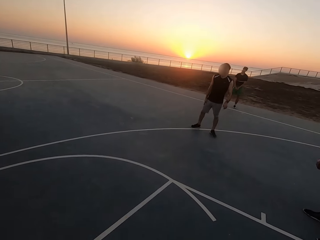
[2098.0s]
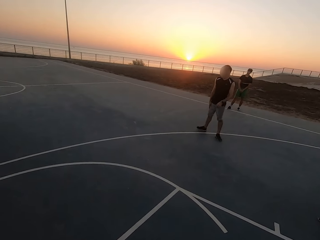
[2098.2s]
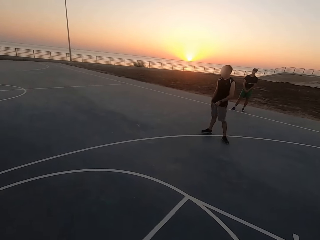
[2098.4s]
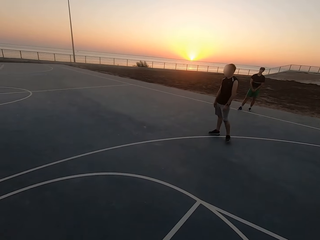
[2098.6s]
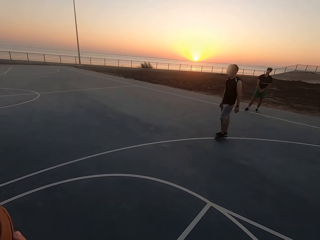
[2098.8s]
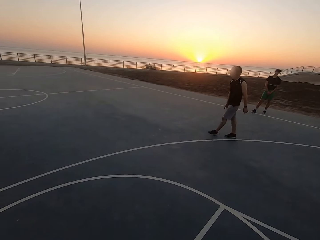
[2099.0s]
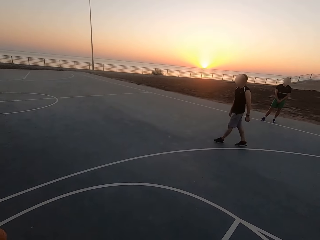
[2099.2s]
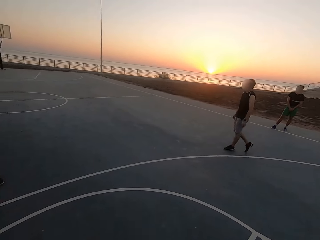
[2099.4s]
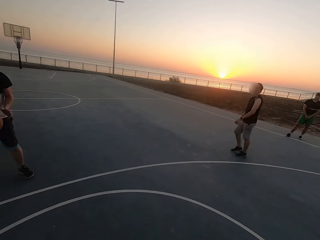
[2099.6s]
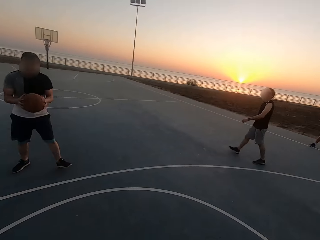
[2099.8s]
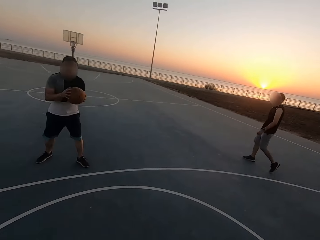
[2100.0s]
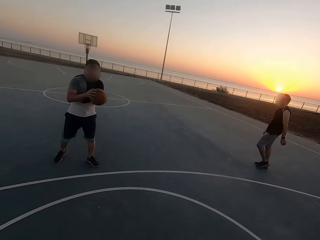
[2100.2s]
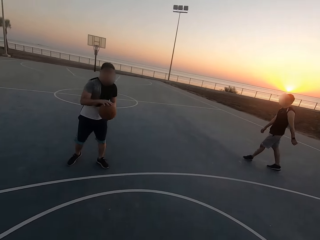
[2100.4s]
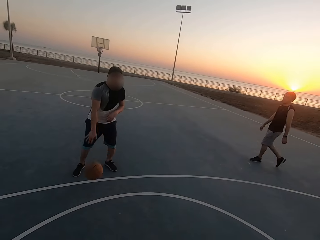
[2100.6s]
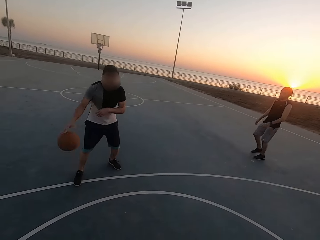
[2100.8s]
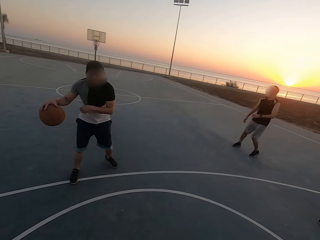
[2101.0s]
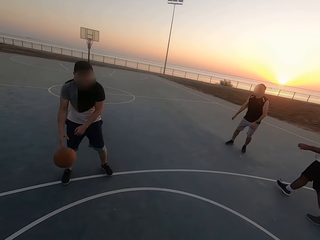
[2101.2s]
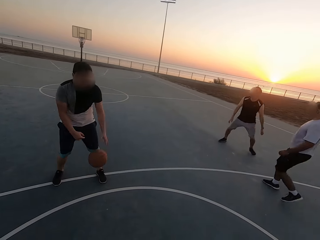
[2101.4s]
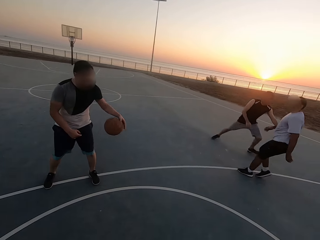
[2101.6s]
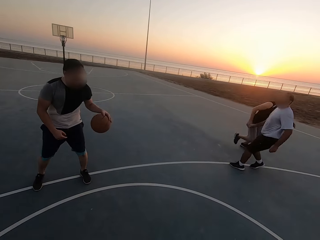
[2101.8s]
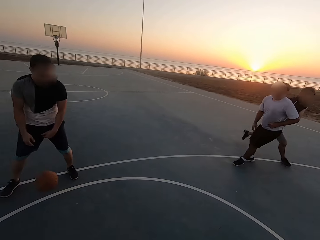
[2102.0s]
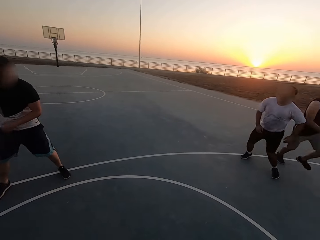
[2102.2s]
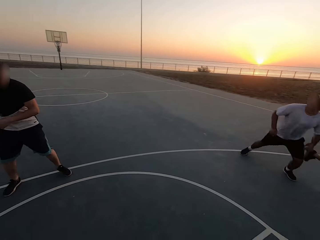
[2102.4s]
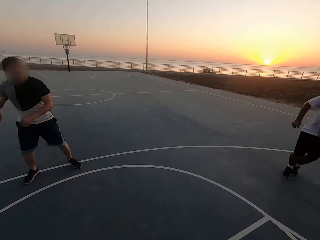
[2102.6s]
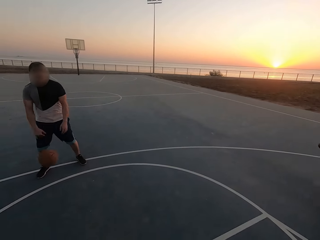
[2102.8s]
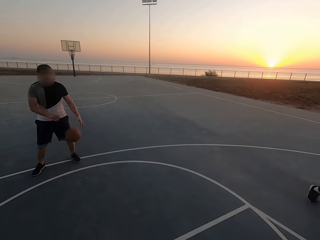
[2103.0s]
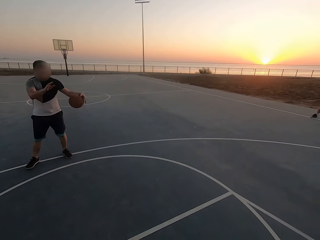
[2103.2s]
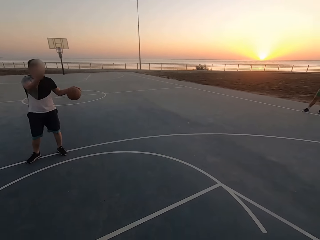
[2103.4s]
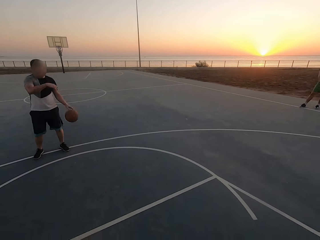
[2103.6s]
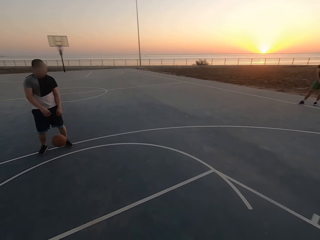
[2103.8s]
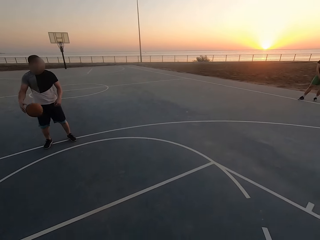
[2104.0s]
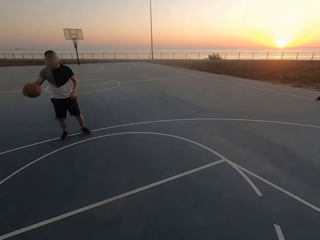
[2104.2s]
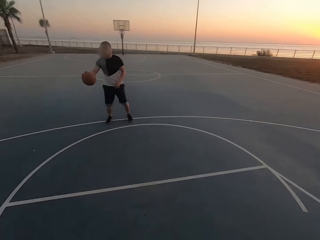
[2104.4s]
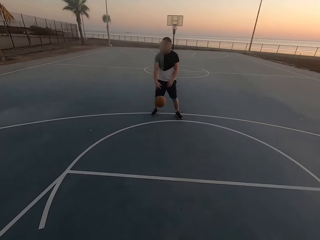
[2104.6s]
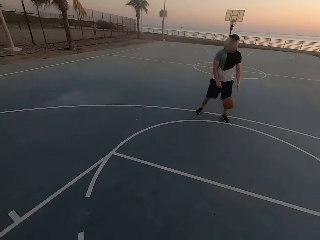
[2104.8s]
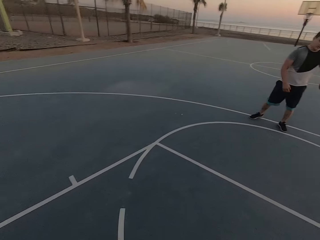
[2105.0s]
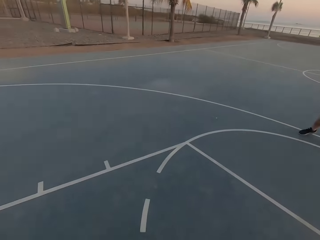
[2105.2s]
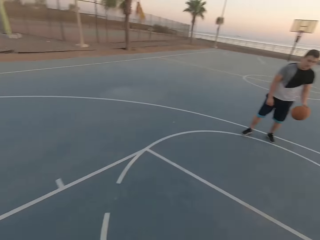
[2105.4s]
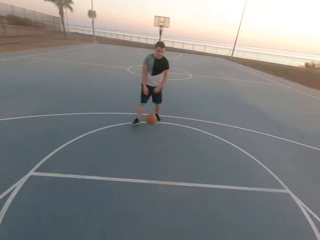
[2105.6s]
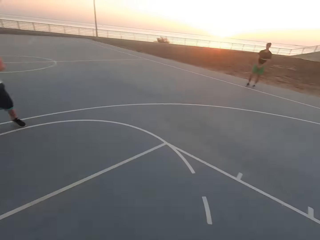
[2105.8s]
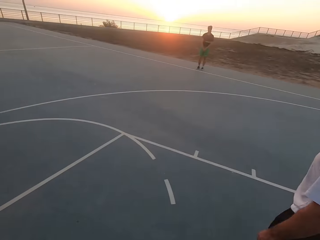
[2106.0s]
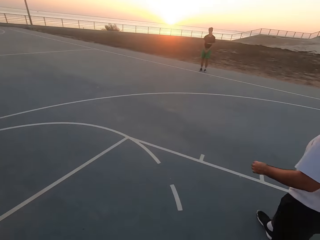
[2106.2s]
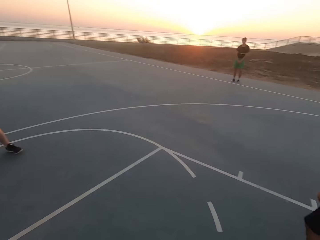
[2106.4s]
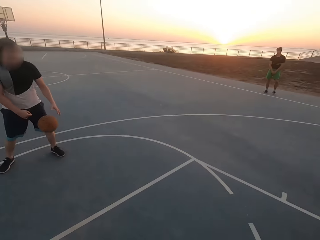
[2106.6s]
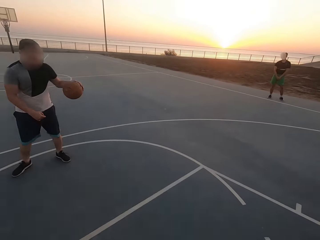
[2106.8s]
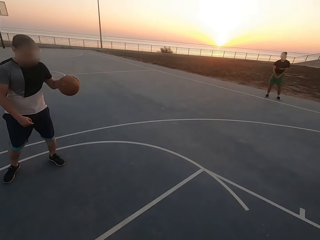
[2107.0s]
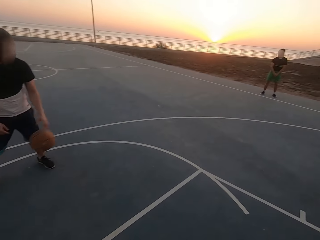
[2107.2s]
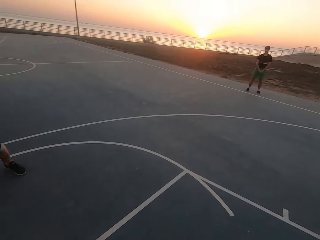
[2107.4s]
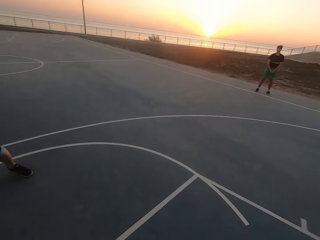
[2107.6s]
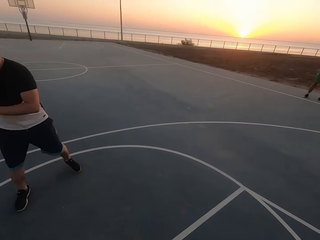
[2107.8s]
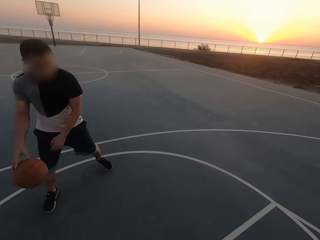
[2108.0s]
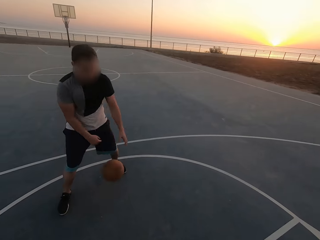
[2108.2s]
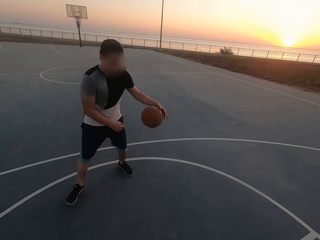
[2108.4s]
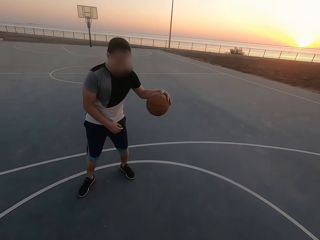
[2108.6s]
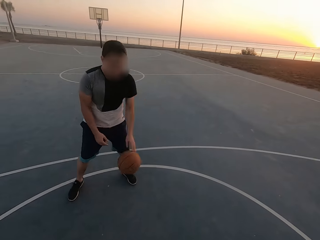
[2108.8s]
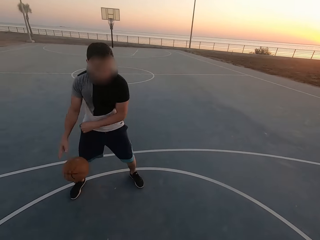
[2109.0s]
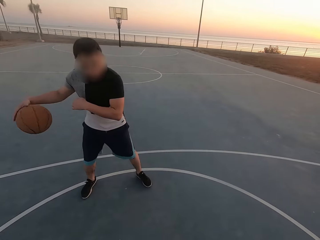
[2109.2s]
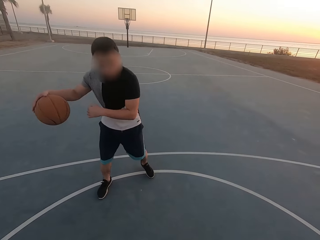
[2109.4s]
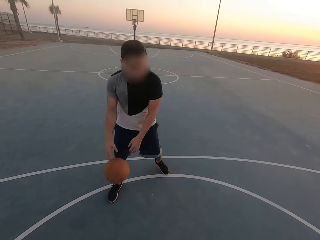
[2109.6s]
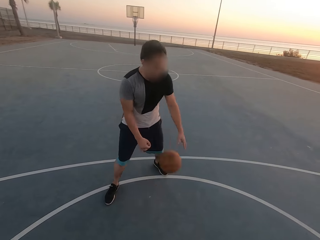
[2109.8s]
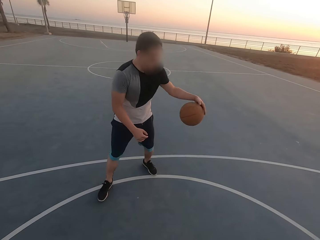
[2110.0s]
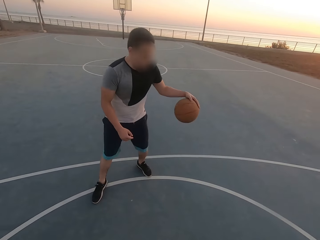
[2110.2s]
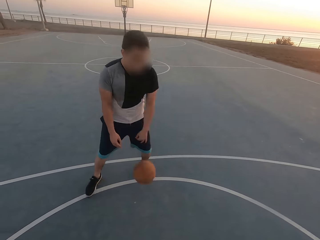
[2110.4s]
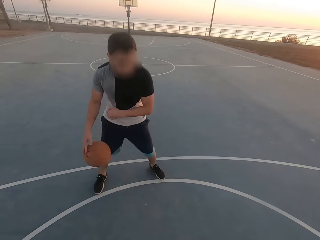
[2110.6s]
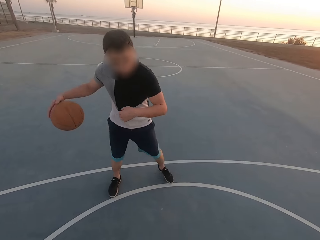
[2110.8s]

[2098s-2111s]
A man picks up the ball. The man dribbles the ball. The man dribbles the ball again. Another man runs. A third man runs. The first man dribbles the ball. The camera wearer looks around. The first man dribbles the ball again. The camera wearer looks around again.

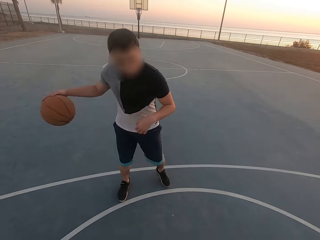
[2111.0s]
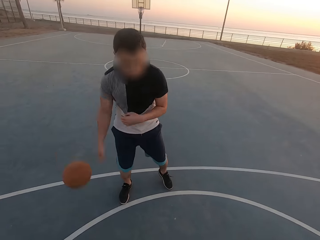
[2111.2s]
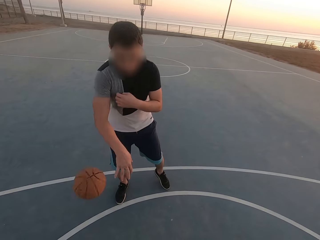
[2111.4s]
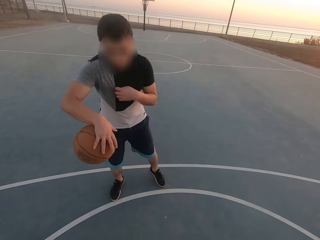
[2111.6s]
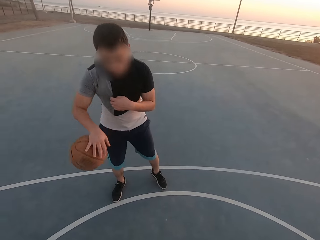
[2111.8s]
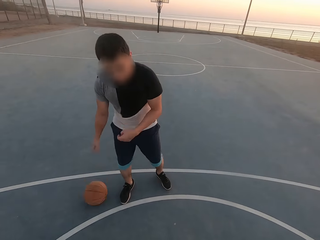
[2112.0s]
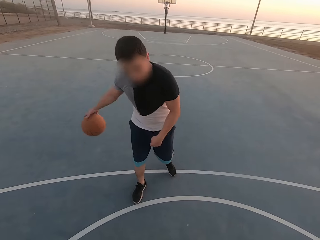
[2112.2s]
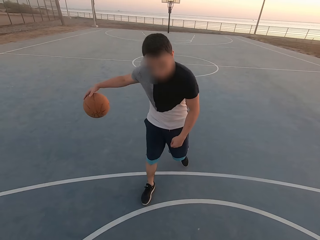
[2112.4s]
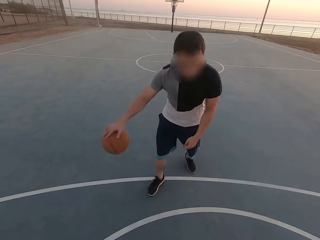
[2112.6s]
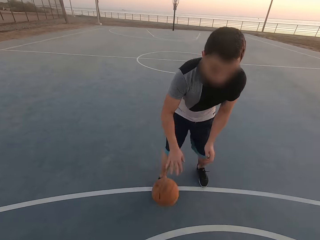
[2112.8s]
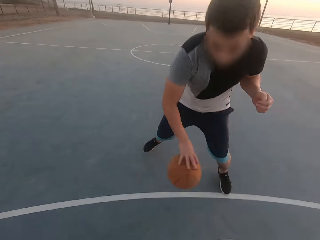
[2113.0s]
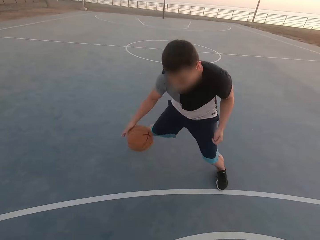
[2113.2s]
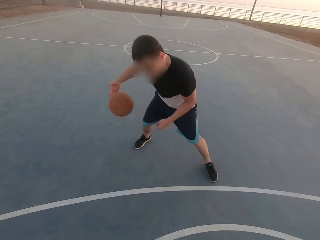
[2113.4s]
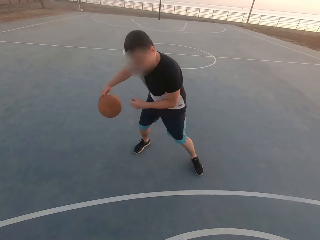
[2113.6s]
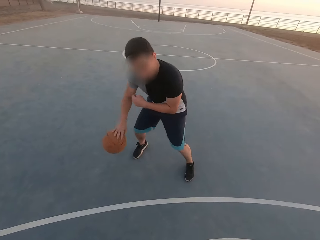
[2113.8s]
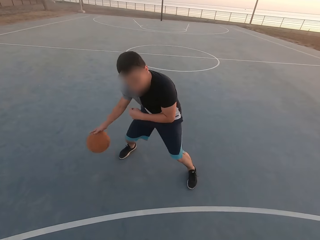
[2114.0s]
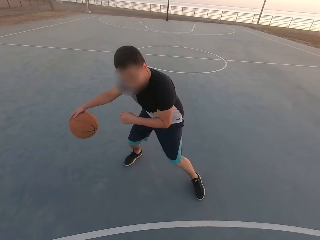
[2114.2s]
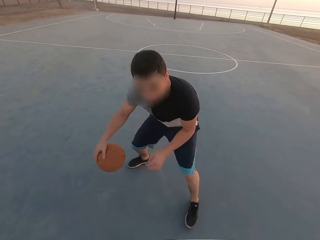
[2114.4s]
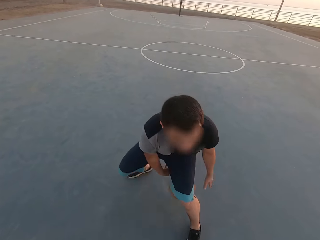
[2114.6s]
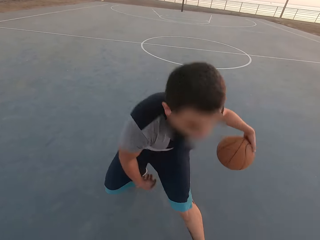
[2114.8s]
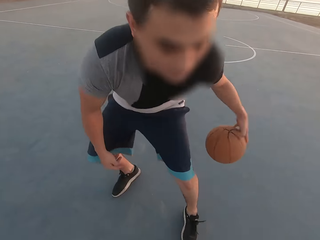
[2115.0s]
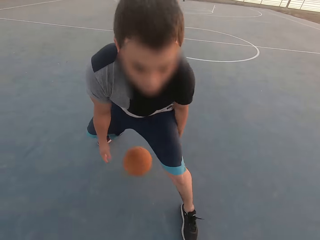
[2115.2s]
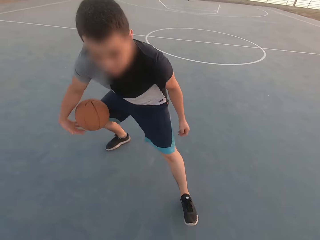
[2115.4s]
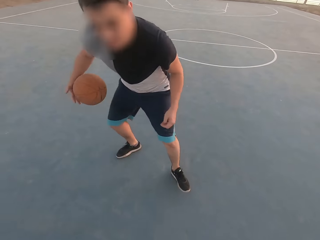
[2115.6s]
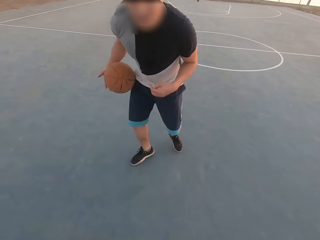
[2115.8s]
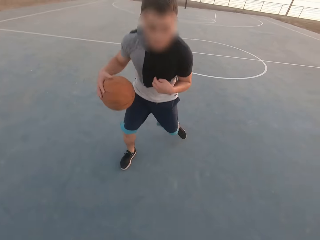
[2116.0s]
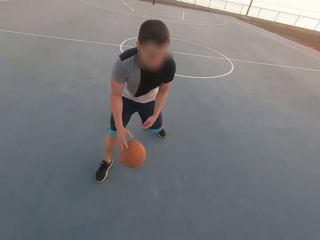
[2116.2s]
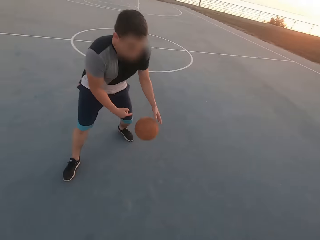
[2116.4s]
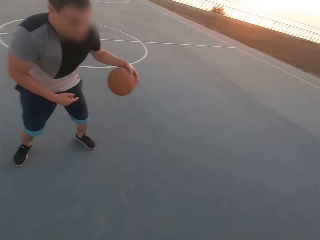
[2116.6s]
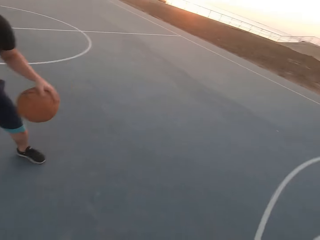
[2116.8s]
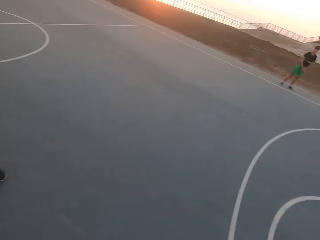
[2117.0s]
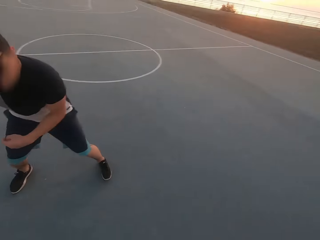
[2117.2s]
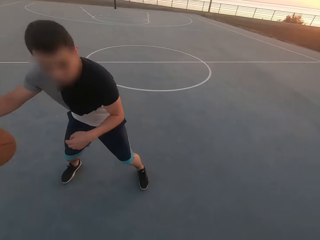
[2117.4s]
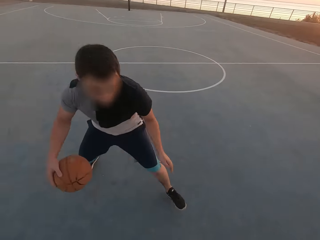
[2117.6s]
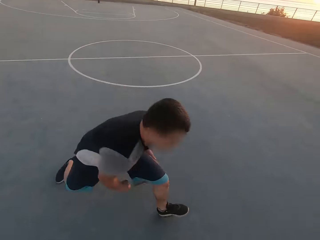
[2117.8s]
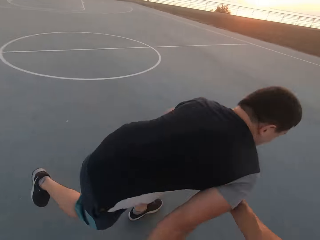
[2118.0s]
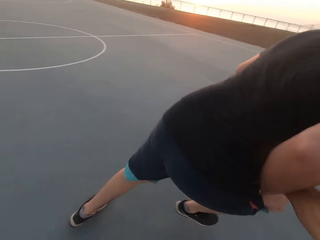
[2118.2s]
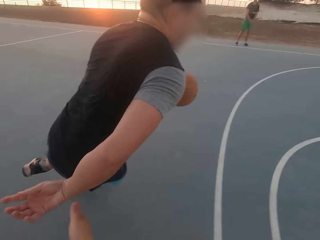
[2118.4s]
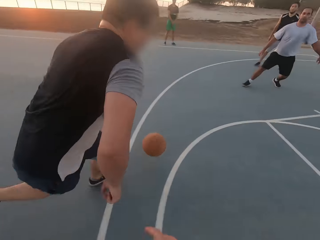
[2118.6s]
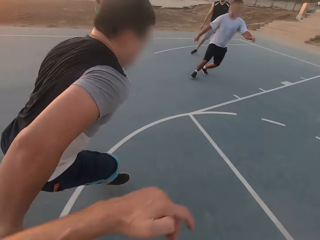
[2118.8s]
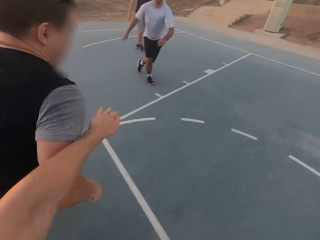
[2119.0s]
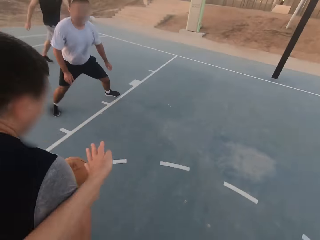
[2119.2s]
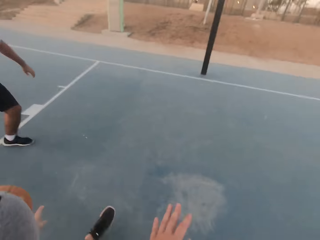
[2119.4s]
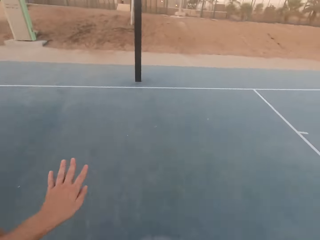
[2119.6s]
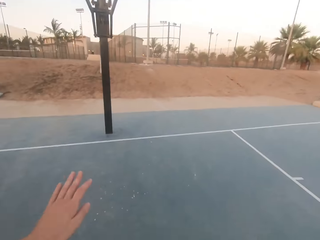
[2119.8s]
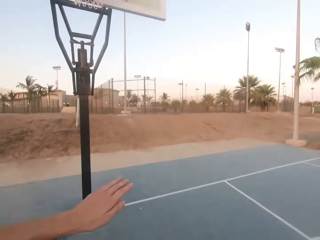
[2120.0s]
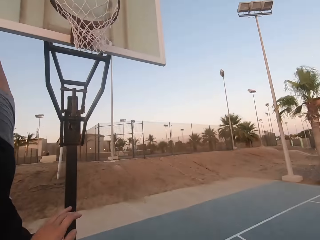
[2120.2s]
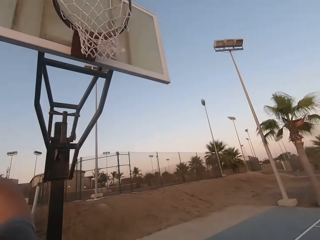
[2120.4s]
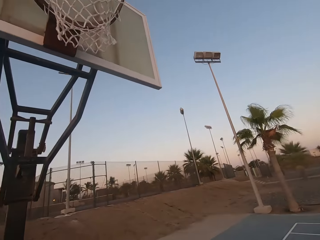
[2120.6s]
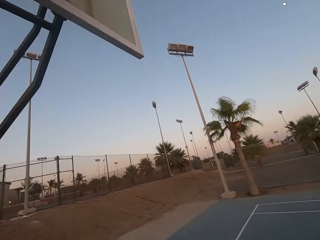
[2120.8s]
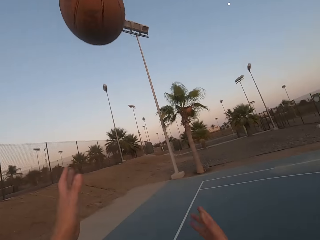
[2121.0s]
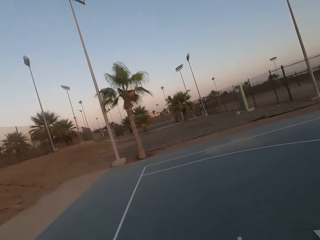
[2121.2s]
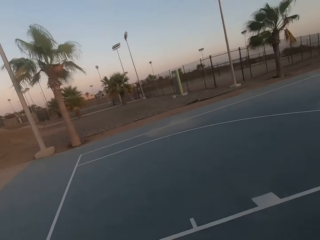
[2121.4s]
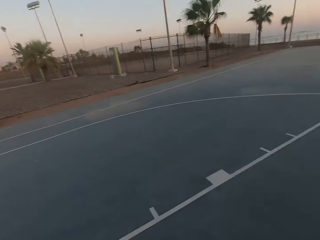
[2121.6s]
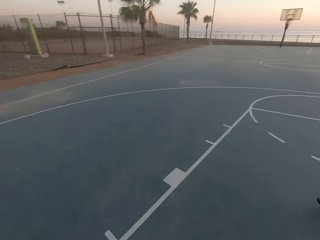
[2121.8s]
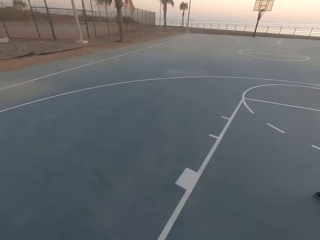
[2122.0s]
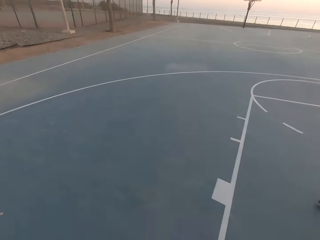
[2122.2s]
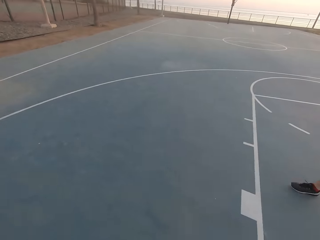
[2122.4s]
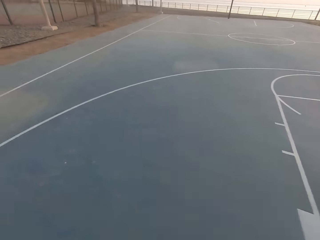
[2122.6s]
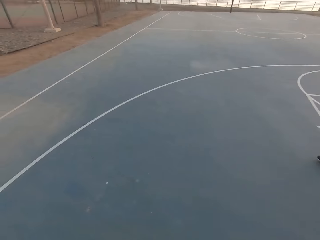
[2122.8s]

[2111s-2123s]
A man throws the ball in the loop. The camera wearer dribbles the ball, holds the ball and picks up the ball.
